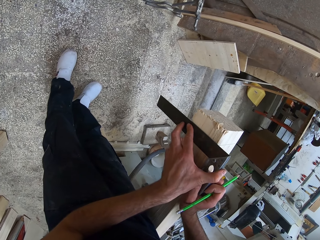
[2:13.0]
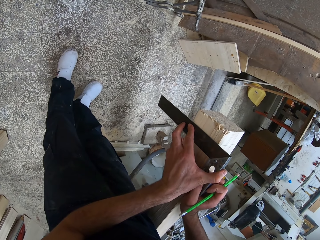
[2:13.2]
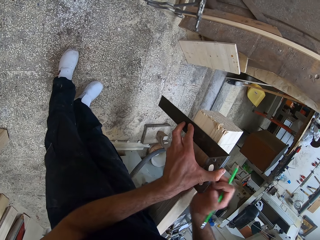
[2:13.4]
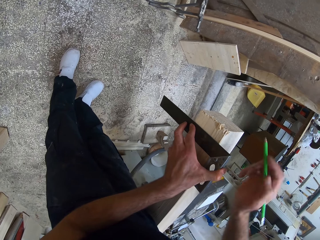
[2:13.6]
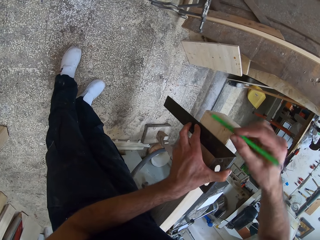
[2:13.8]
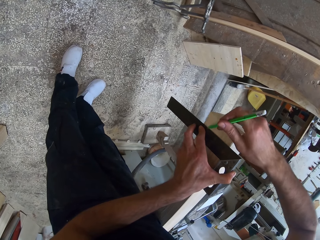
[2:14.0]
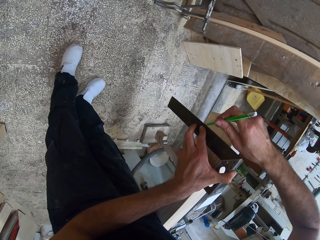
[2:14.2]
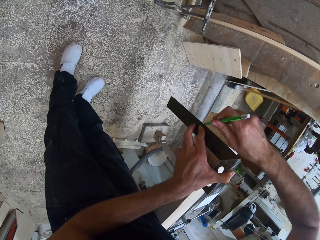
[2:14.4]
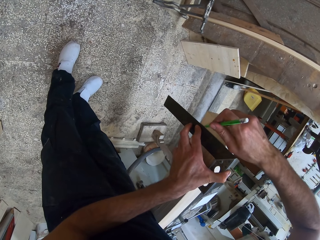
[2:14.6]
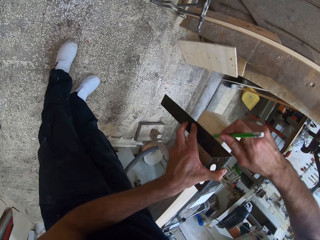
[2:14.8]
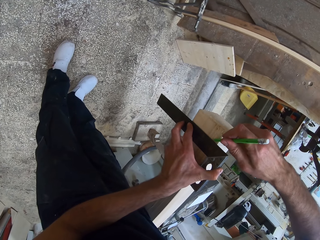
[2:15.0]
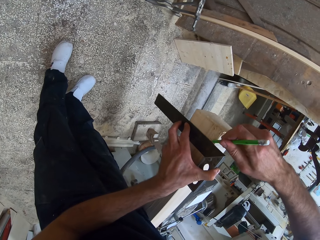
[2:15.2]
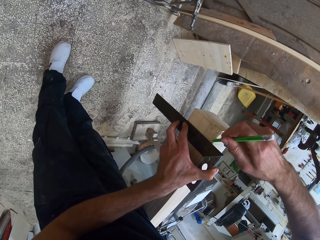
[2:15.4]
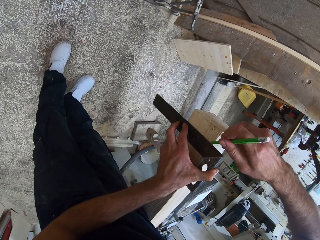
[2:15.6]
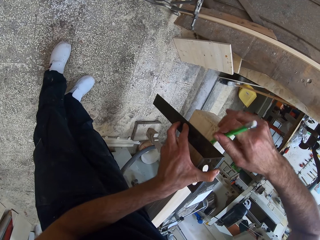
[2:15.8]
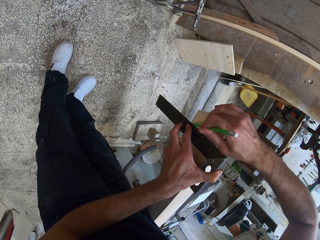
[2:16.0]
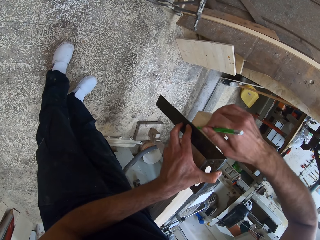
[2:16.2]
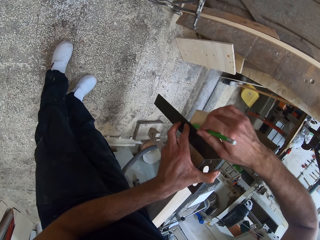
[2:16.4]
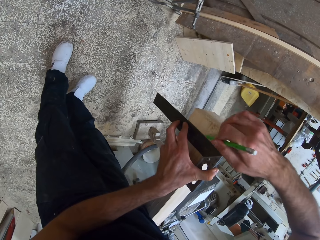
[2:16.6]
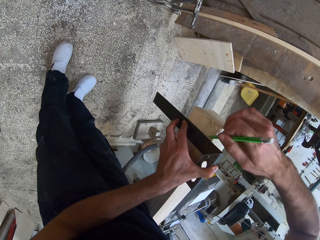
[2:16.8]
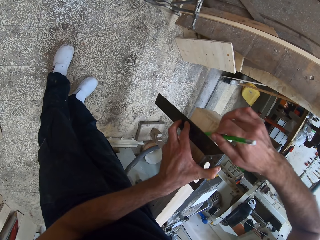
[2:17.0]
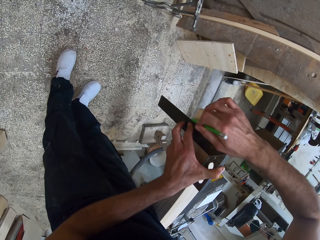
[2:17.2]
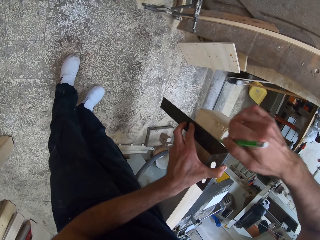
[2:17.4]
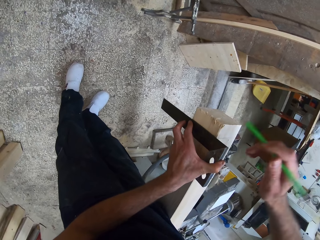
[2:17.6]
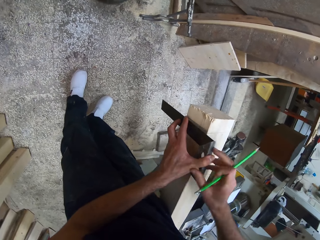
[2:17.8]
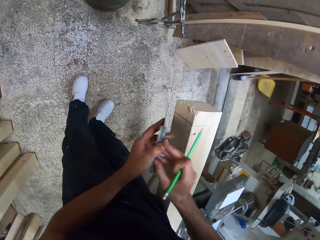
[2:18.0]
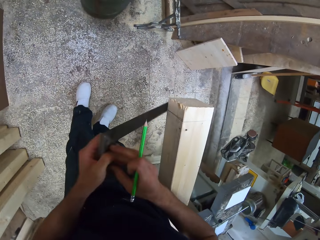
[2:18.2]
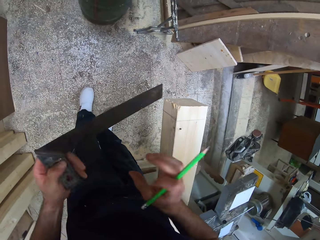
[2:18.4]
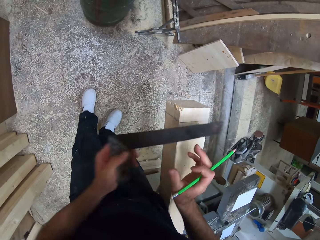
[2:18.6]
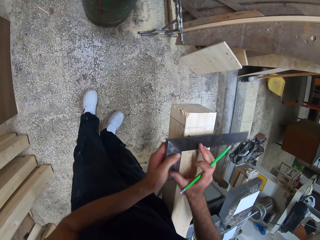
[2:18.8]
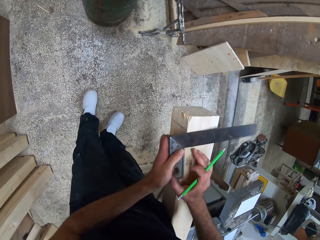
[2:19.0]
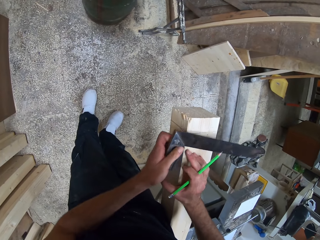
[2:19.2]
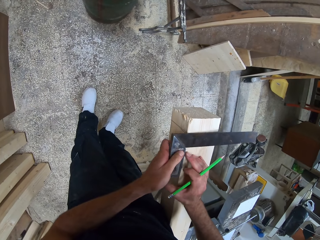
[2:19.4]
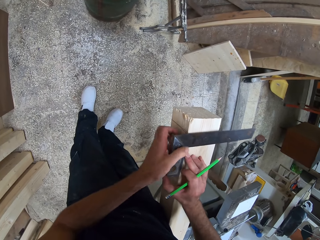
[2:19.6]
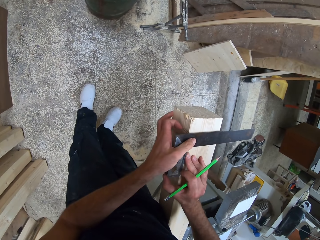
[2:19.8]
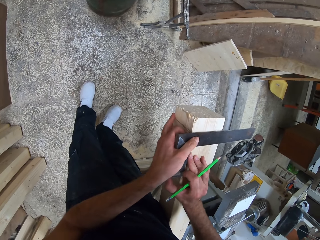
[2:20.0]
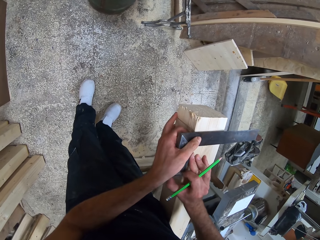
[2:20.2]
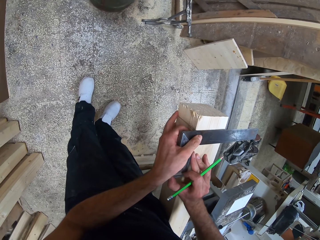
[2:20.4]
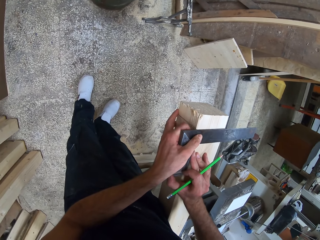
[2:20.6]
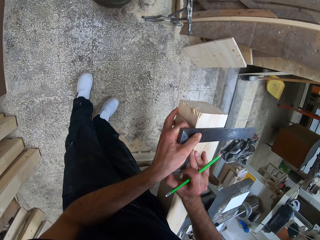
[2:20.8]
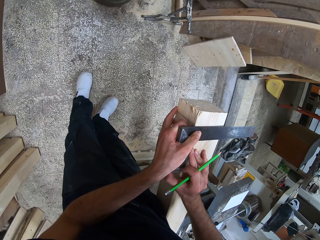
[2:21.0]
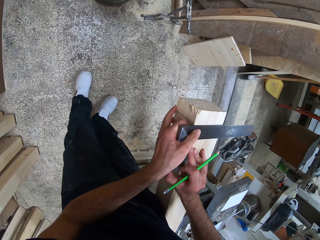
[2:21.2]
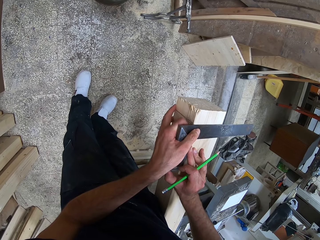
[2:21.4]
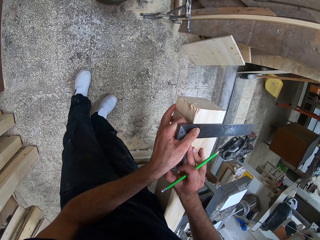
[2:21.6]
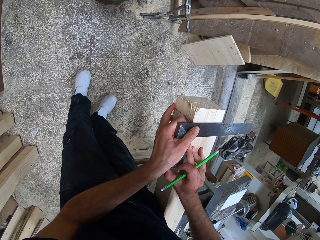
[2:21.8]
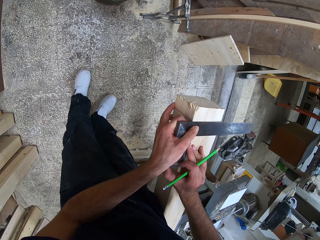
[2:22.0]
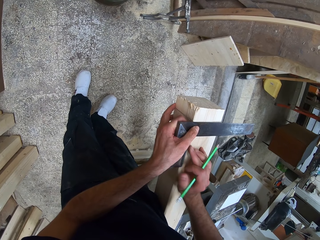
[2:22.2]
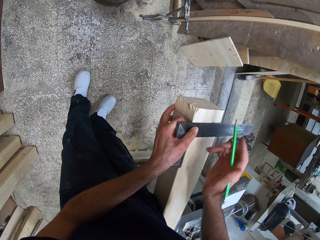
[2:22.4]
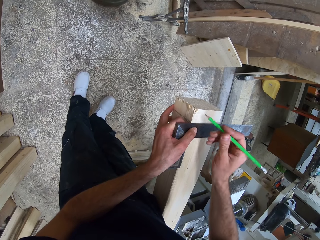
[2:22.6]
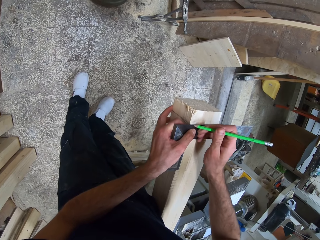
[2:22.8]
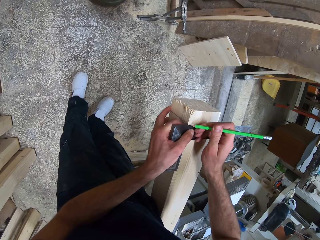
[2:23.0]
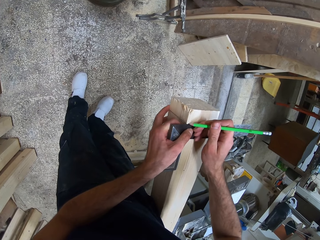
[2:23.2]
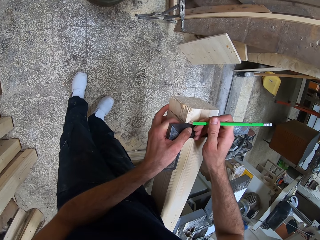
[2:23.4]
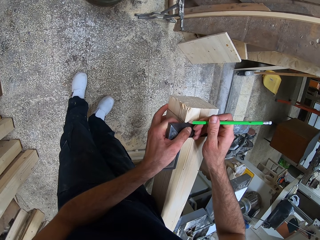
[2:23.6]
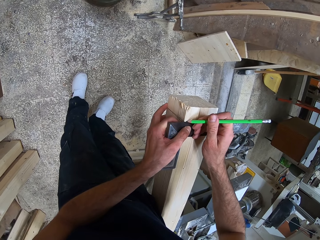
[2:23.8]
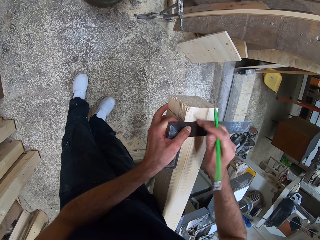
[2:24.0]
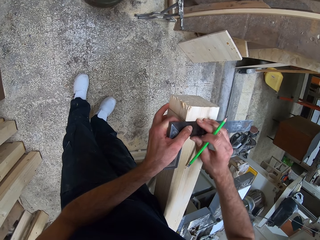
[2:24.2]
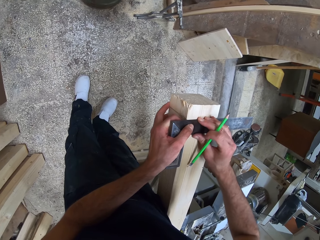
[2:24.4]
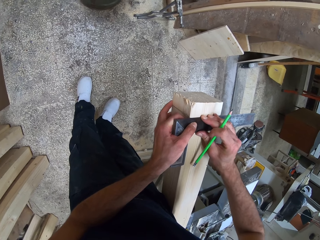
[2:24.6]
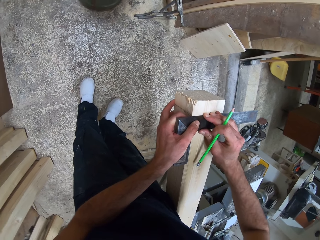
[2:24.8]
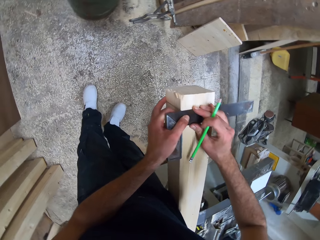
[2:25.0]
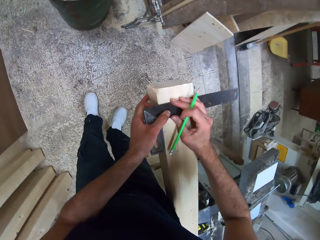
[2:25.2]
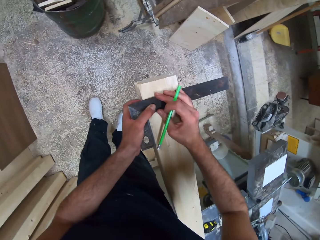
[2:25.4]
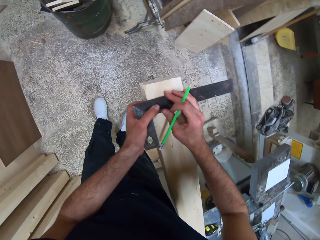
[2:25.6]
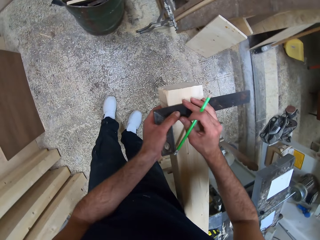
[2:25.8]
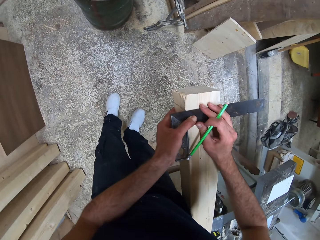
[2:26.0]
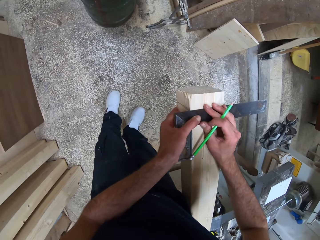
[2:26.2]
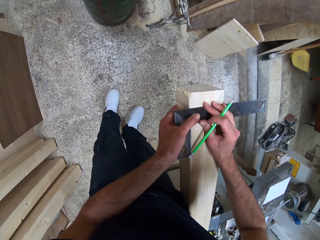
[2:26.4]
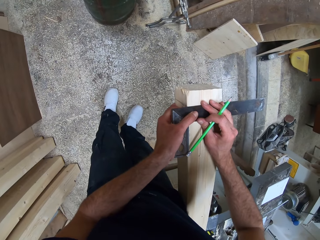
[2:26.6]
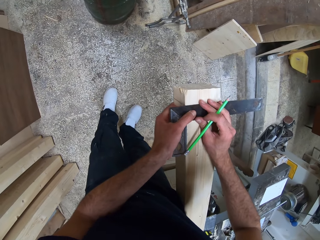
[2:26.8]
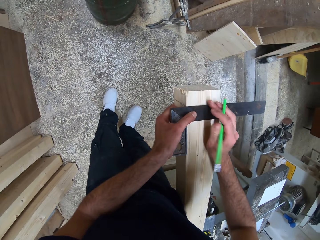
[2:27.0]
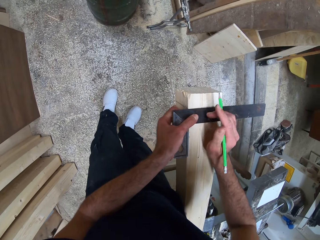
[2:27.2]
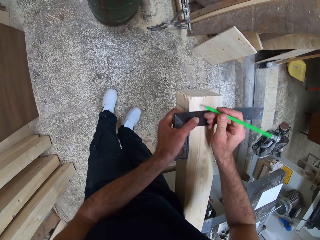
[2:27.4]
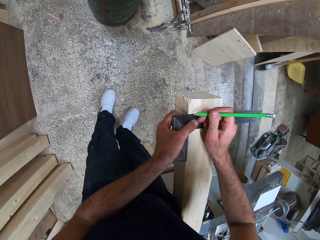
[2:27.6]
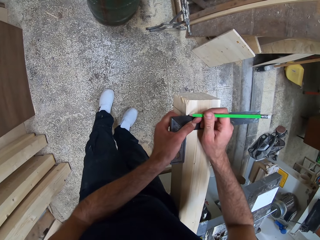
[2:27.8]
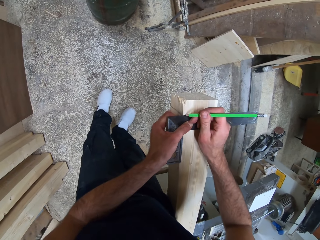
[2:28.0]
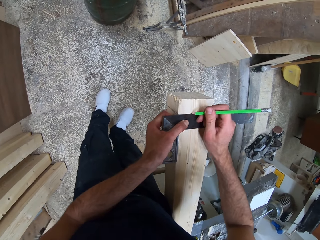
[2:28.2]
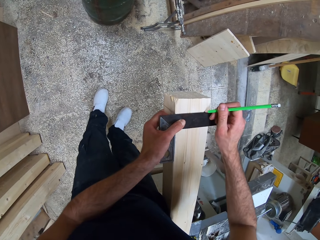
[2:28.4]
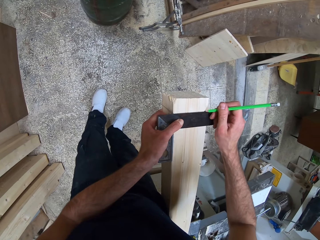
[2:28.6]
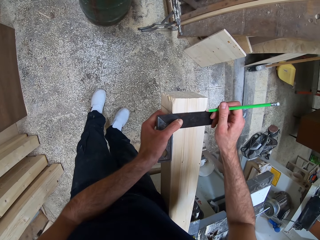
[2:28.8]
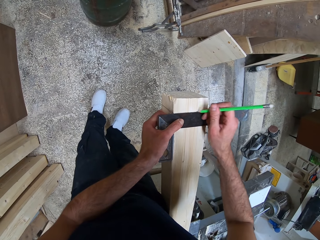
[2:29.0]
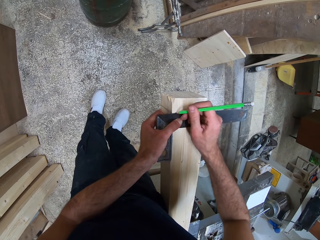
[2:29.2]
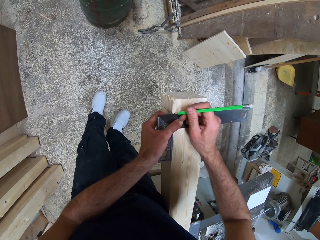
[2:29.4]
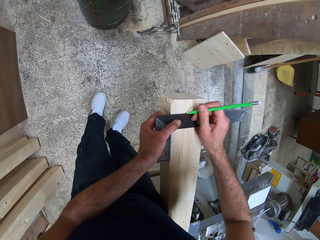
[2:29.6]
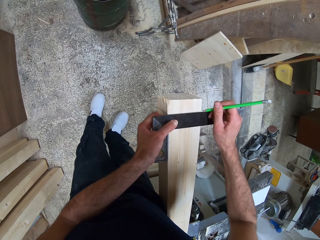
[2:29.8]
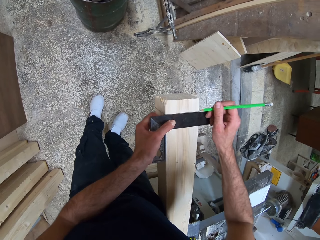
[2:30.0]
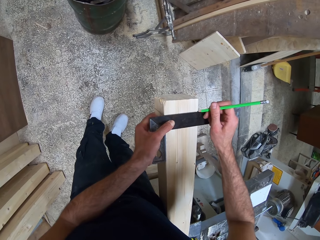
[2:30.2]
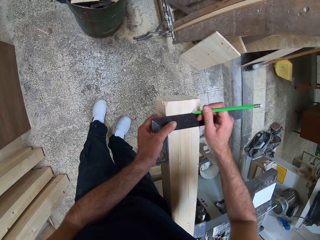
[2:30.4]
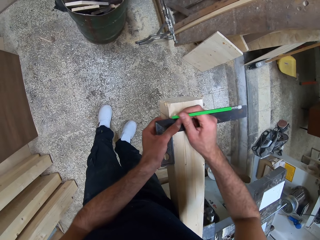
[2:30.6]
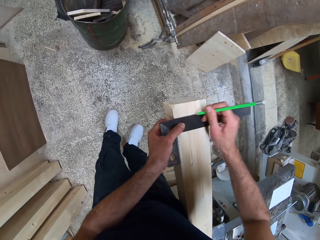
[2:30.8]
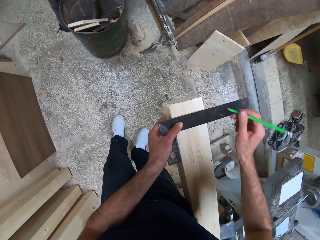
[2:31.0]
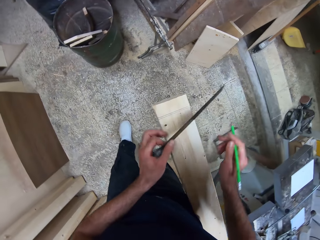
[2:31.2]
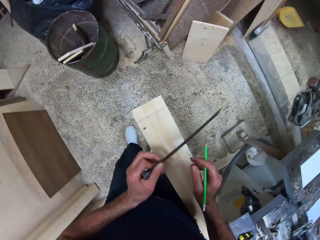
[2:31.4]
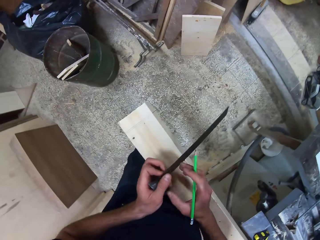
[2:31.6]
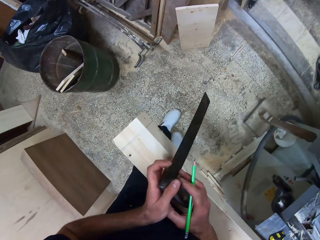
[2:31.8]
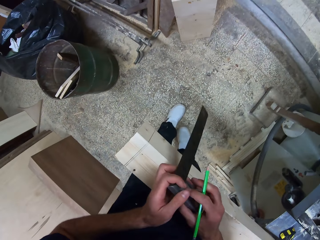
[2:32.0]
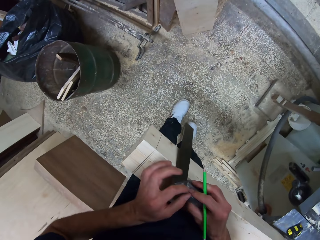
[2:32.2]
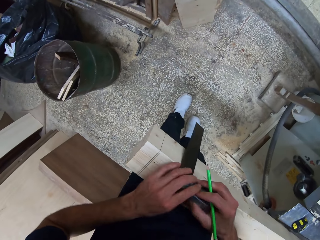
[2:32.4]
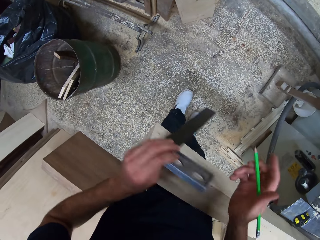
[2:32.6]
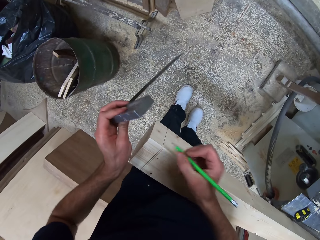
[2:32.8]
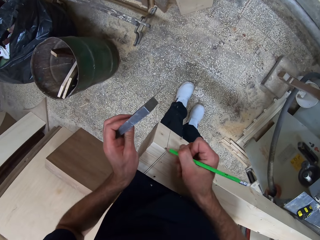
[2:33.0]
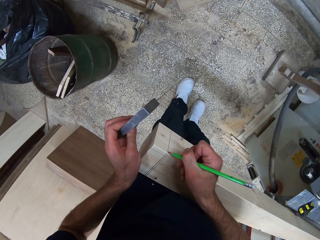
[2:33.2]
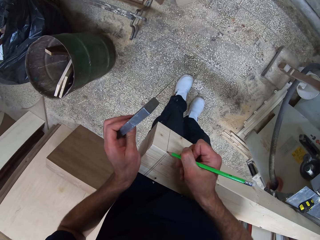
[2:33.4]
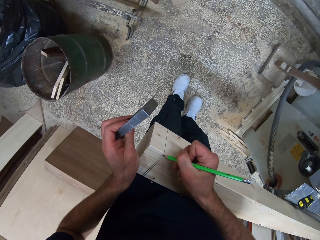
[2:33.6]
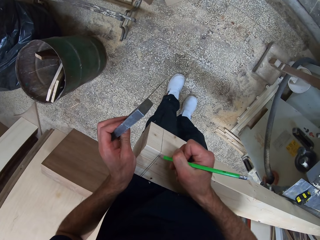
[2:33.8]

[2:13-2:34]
The camera wearer marks the wood with the carpenter pencil. He measures the wood with the try square. He marks the wood with the carpenter pencil. He measures the wood with the try square. He marks the wood with the carpenter pencil. He places the try square on the wood with his hands. He measures the wood with the try square.
